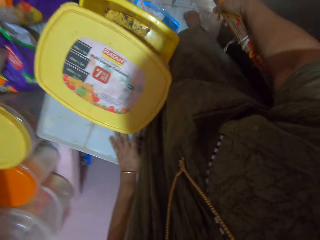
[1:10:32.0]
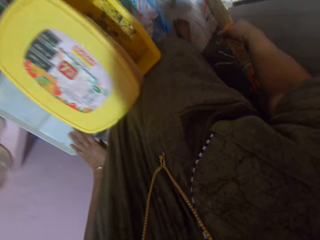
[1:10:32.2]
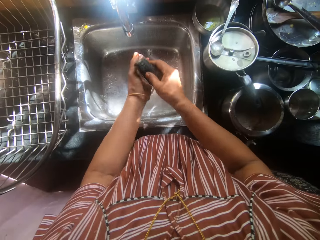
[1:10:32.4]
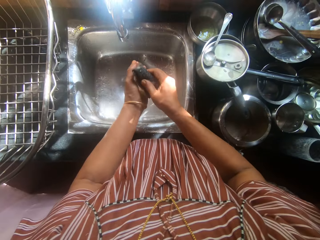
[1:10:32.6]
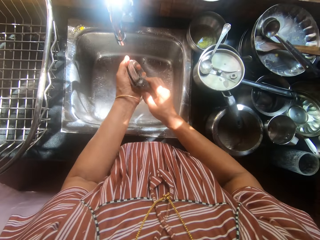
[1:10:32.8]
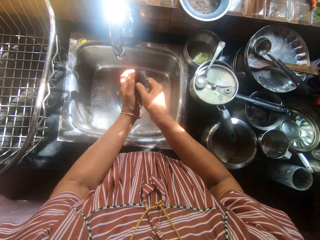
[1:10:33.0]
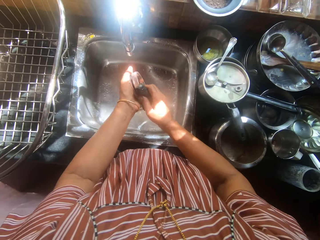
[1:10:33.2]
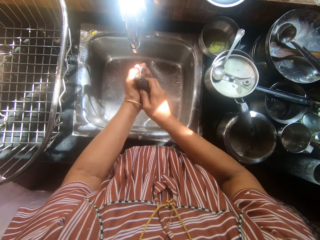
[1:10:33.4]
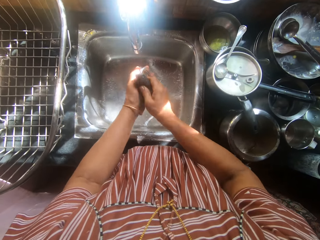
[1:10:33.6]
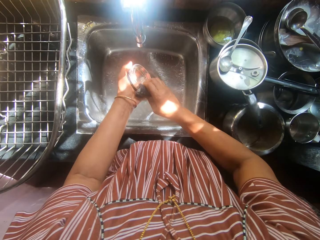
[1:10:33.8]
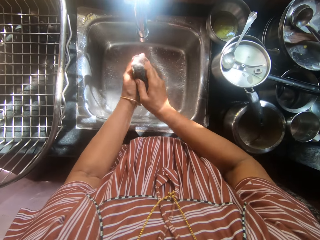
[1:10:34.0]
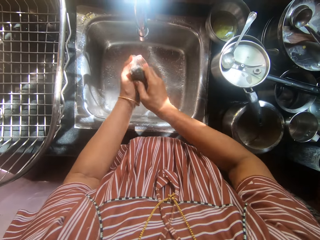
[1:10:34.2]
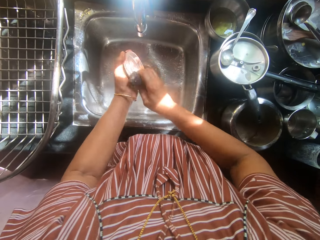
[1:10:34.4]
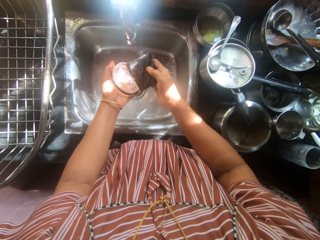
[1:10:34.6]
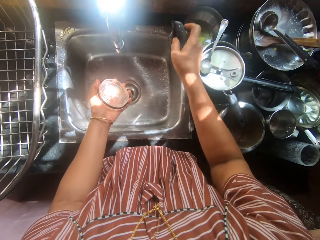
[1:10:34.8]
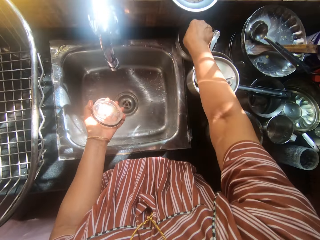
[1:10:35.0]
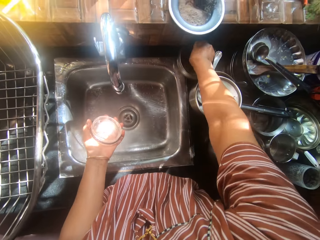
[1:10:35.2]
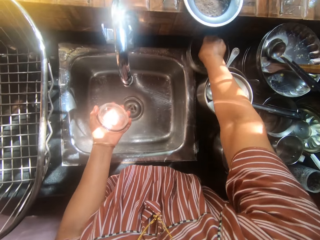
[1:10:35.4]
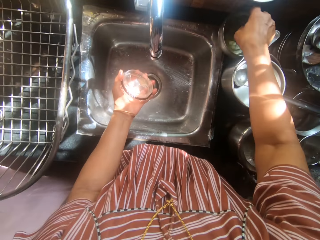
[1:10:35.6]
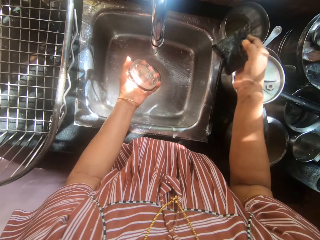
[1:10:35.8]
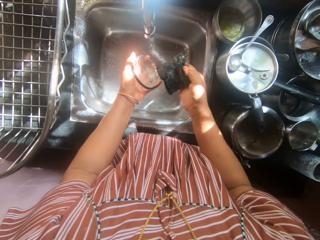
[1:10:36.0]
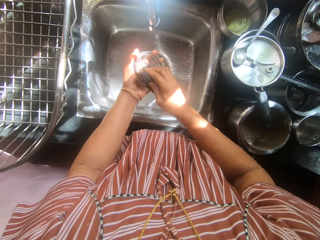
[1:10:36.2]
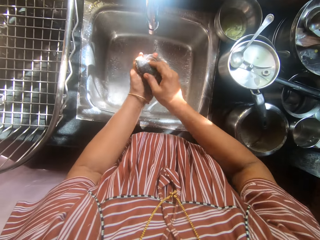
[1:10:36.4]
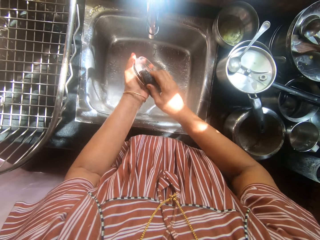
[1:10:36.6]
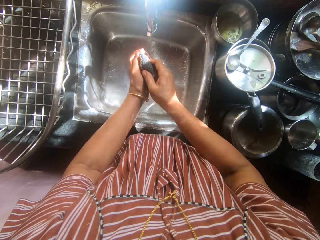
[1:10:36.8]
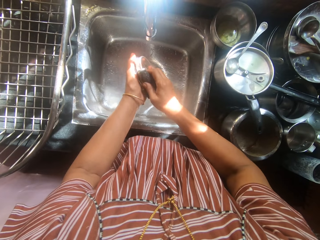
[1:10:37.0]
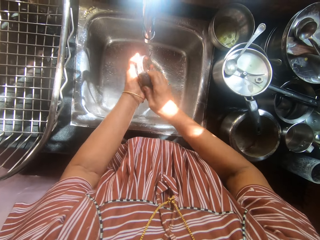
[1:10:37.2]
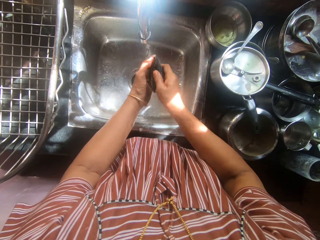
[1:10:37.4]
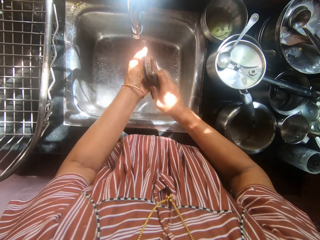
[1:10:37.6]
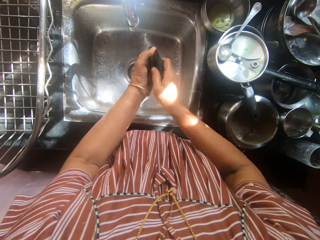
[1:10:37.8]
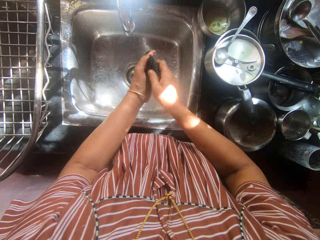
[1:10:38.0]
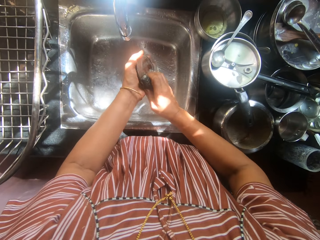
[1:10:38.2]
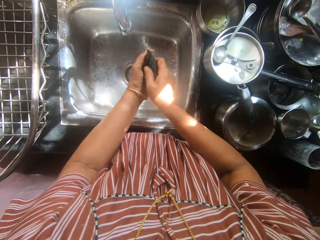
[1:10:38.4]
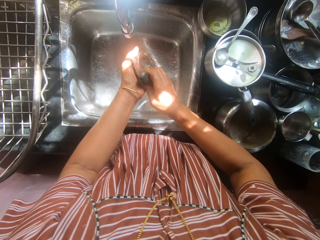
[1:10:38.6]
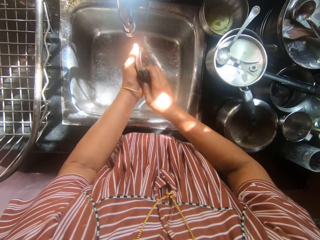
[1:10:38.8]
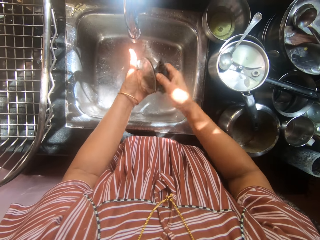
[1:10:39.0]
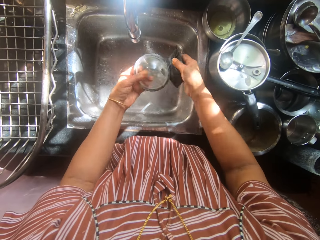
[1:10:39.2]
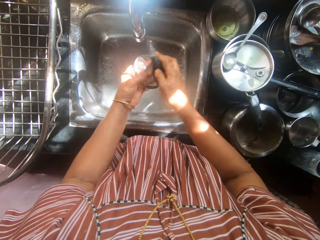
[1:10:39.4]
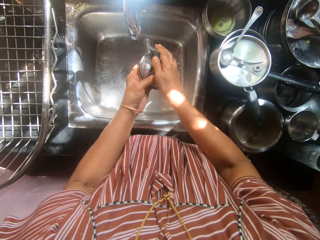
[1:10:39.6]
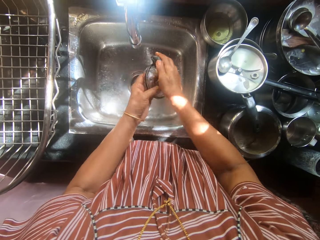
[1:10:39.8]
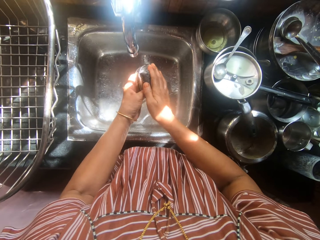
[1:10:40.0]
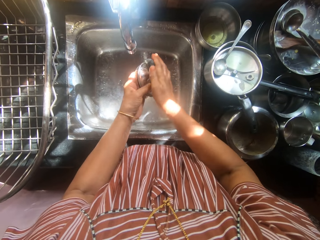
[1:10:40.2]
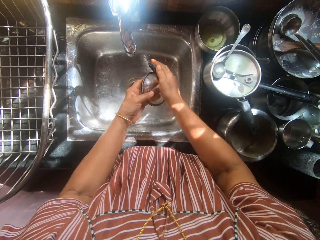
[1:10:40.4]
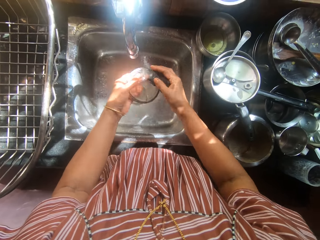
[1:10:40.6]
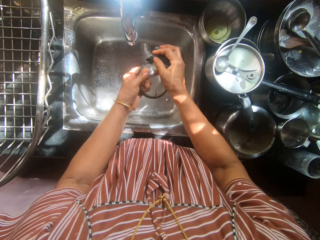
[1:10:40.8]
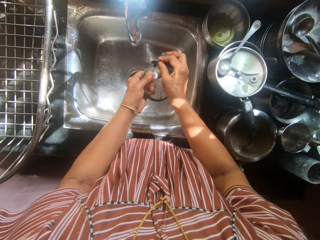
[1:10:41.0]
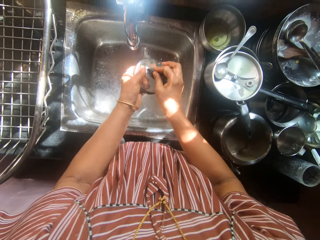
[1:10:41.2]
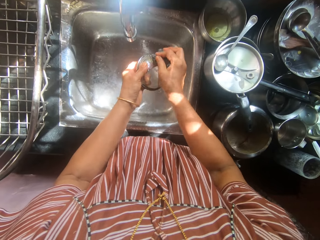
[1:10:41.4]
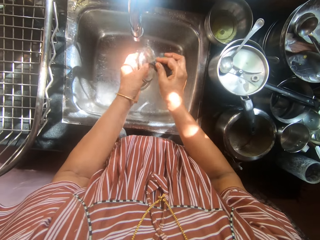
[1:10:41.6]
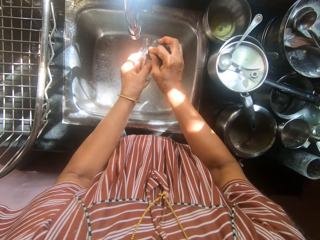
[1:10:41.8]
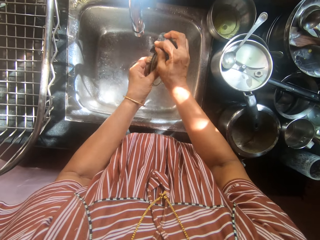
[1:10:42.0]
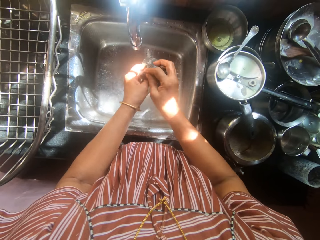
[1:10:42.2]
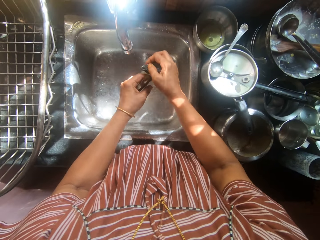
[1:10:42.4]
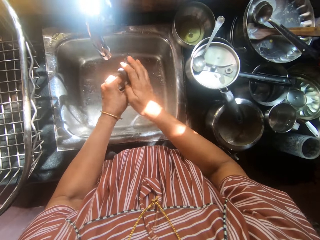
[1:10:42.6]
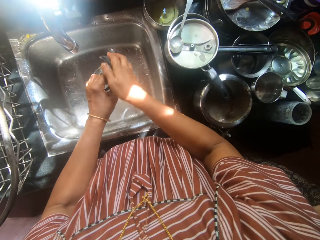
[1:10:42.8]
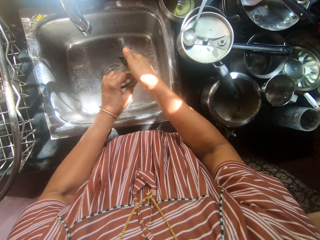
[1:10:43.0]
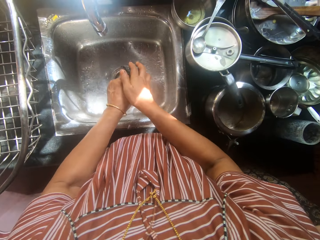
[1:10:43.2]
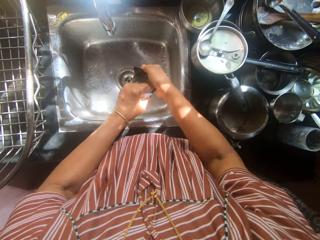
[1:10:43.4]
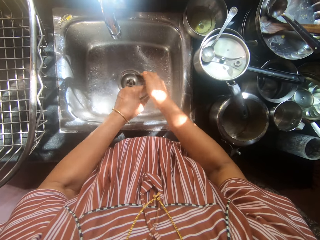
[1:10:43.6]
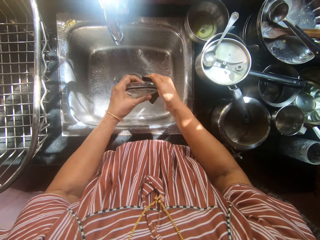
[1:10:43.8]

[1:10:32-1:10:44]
The camera wearer washes in a kitchen. She holds a sponge in her right hand and holds a cover in her left hand. She dips the sponge in a bowl of liquid soap on the kitchen worktop. She washes the cover with the sponge.

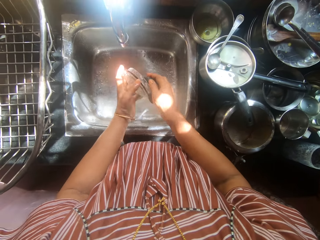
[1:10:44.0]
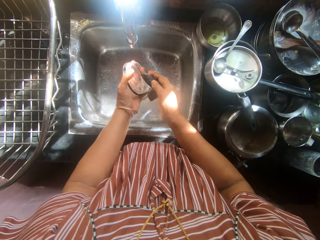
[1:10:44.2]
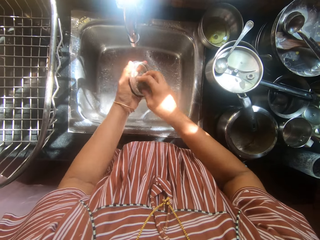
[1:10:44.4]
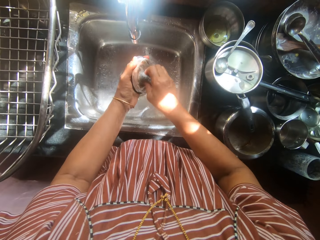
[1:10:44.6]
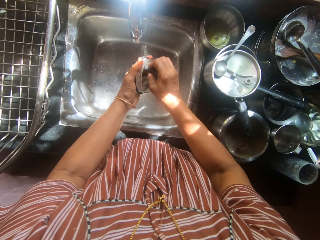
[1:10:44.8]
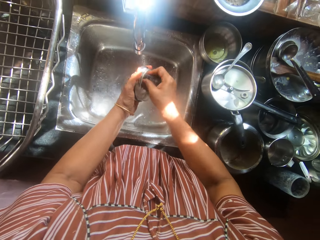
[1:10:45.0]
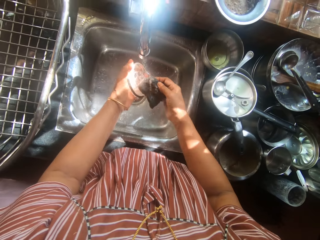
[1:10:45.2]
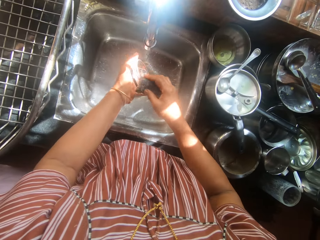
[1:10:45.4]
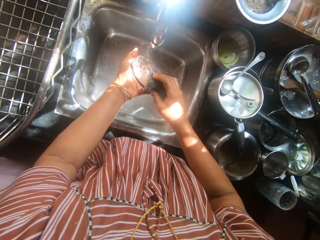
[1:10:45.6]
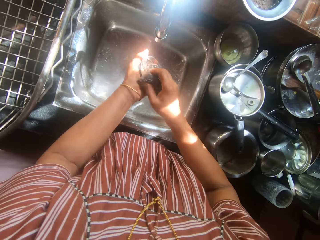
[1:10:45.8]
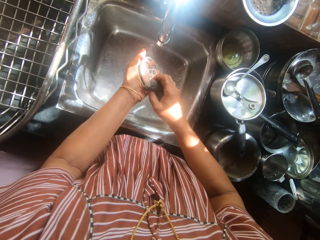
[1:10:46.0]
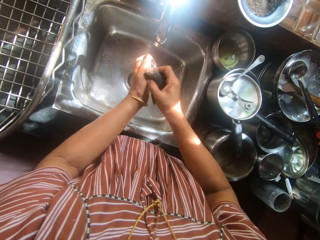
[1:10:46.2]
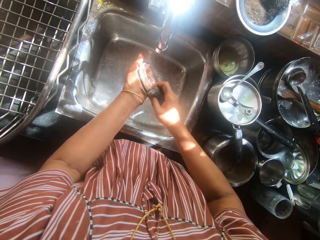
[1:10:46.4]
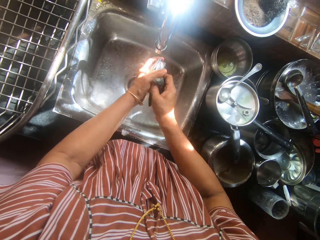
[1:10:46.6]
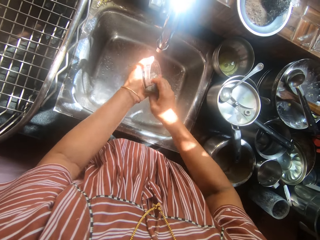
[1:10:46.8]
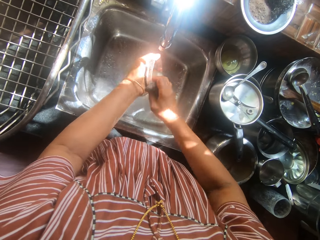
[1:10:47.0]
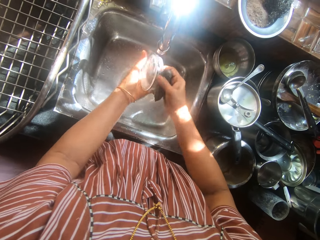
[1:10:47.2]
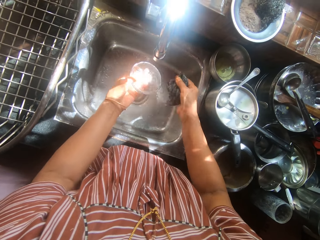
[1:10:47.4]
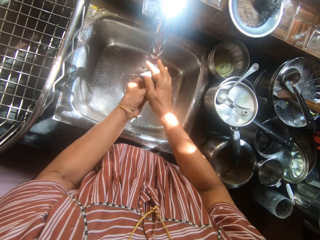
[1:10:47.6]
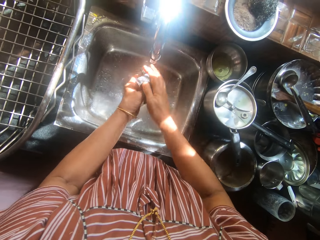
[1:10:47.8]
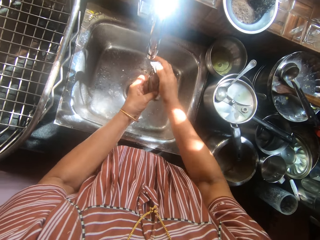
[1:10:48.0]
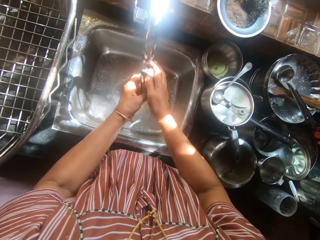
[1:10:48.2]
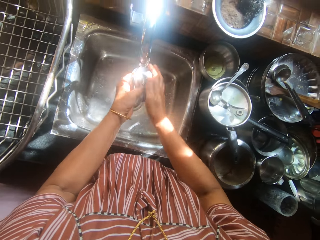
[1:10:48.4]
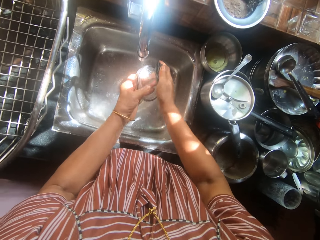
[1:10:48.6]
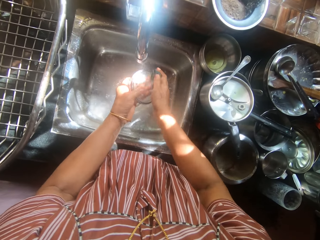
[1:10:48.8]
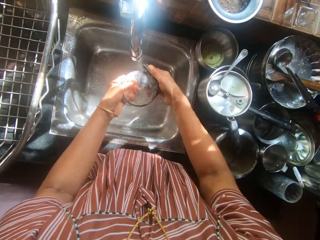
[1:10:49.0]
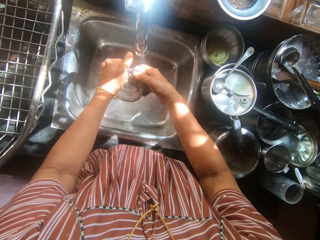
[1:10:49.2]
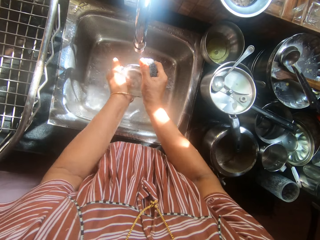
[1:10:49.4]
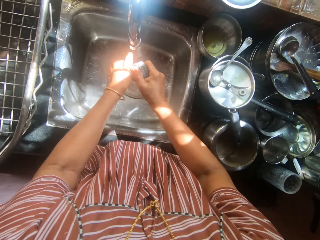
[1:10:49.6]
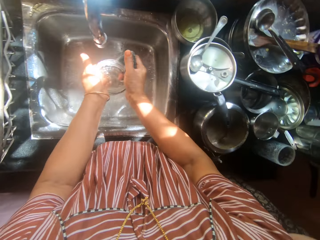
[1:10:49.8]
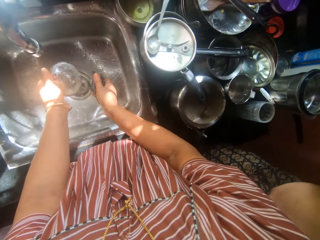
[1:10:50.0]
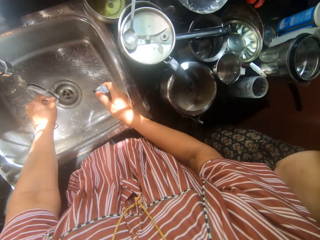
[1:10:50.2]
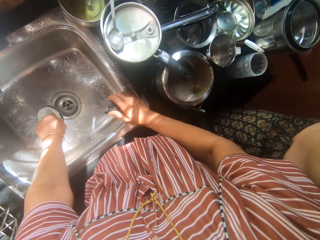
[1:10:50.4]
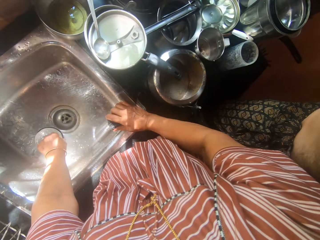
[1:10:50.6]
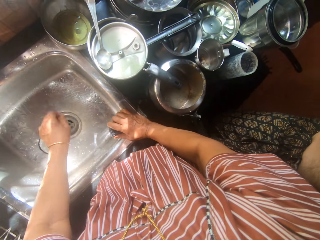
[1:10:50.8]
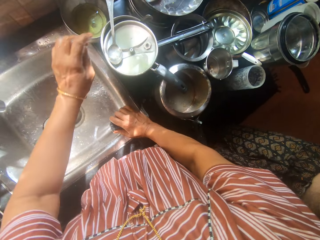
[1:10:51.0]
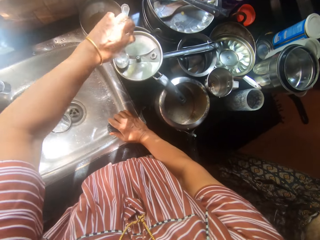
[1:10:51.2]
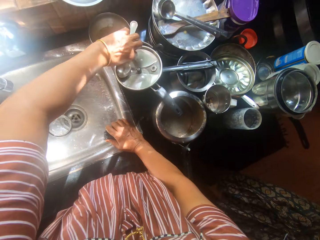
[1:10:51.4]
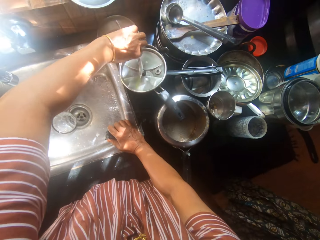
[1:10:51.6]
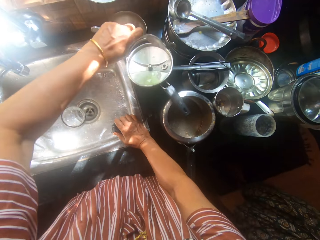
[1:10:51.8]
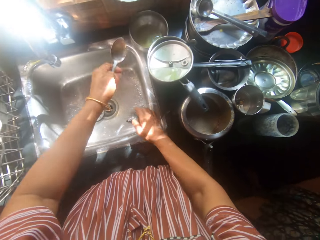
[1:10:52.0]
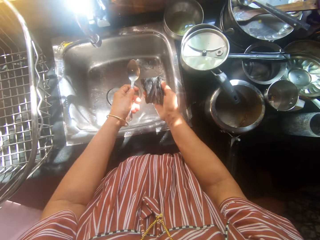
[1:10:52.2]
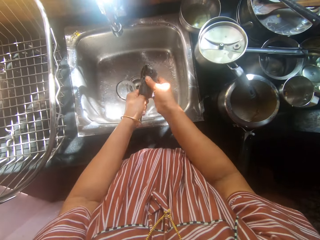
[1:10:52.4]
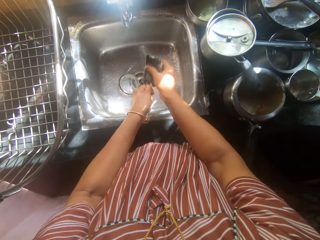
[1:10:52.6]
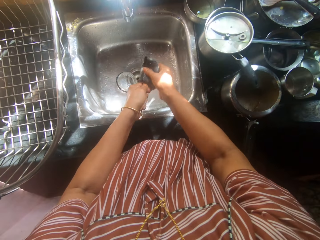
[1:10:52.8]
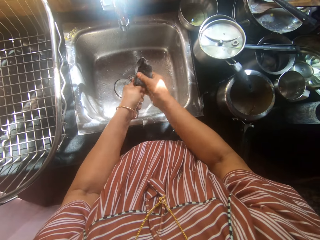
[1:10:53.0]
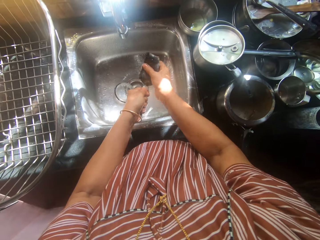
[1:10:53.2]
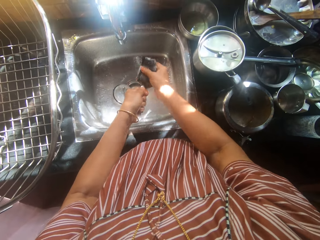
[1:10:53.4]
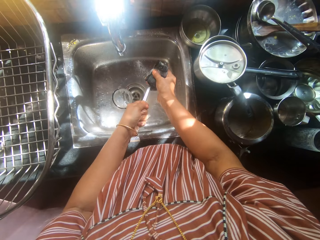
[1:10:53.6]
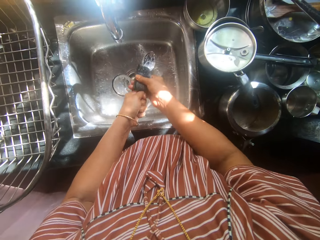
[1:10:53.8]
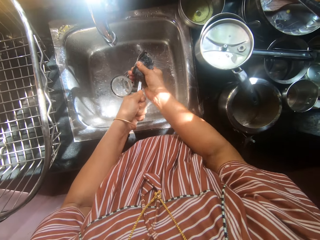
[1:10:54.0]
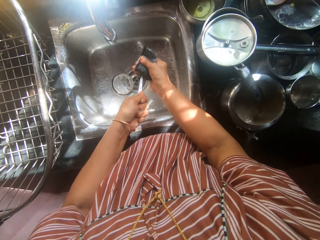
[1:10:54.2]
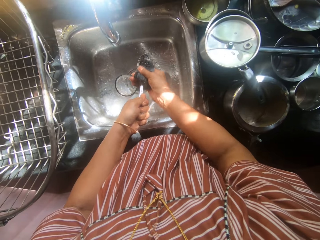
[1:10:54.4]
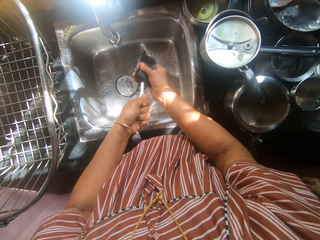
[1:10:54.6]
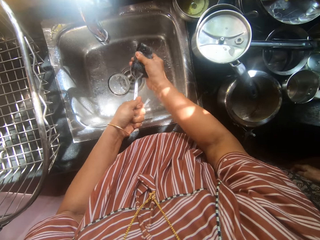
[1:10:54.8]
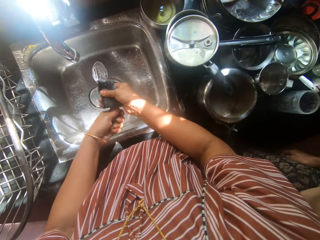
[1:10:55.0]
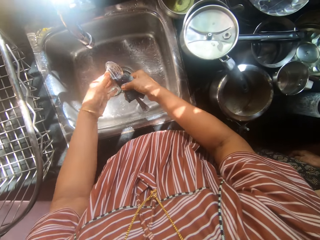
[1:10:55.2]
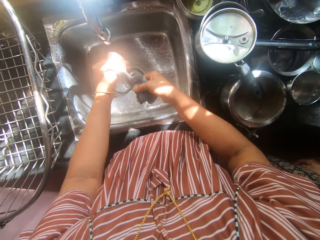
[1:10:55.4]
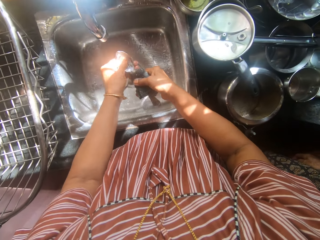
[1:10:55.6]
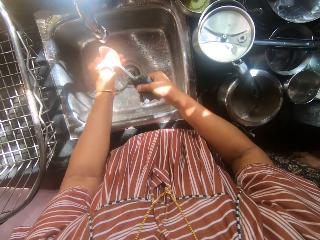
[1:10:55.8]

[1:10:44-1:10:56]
The camera wearer places the cover into the sink. She picks a spoon with her left hand from a pot on the kitchen worktop. A man walks away from the sink. The camera wearer washes the spoon with the sponge. The man approaches the sink.
